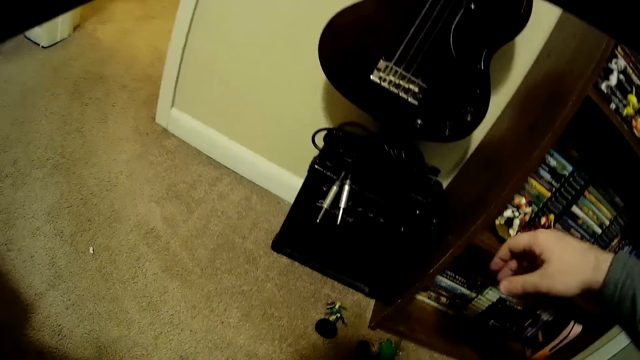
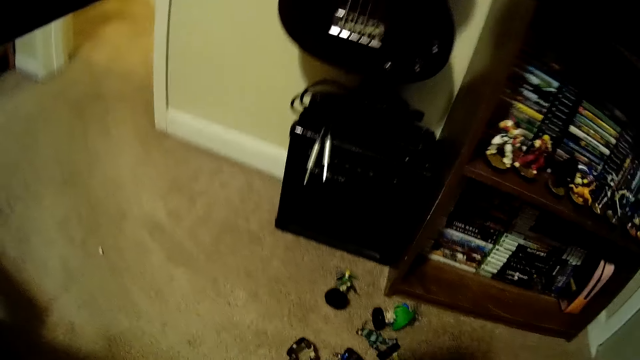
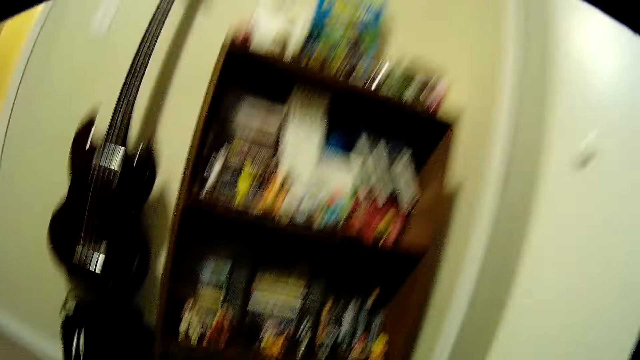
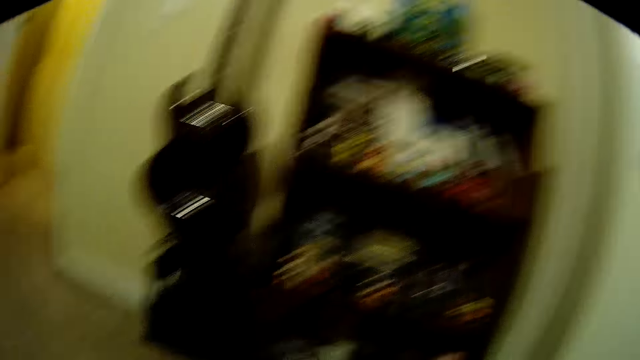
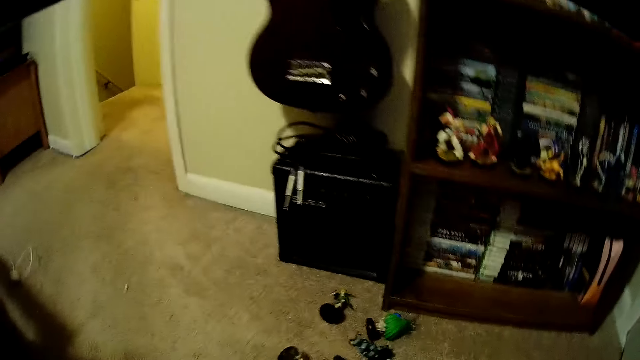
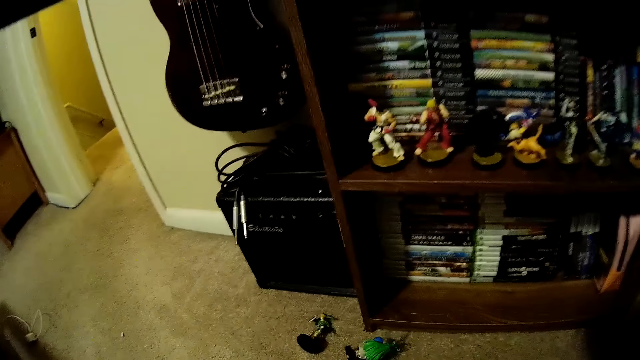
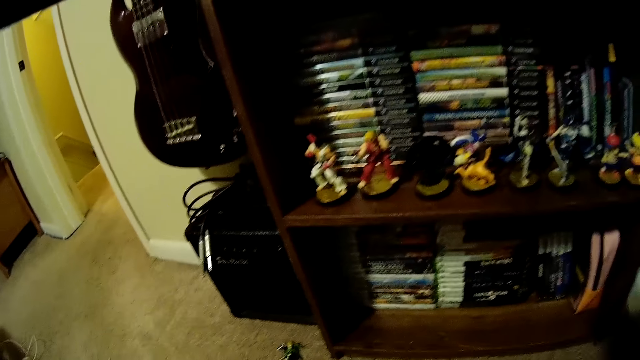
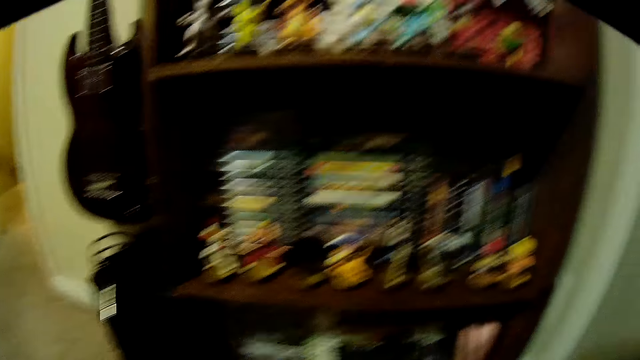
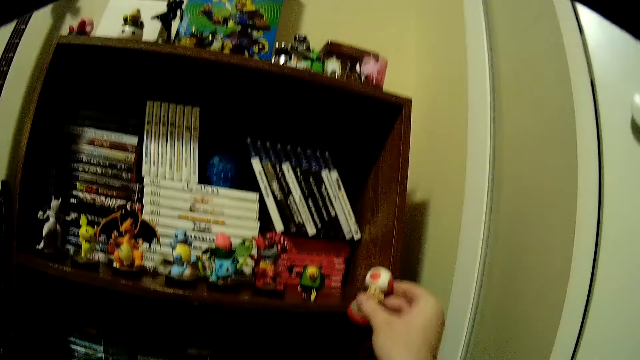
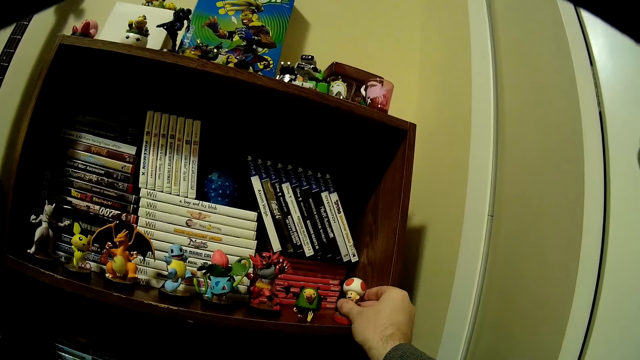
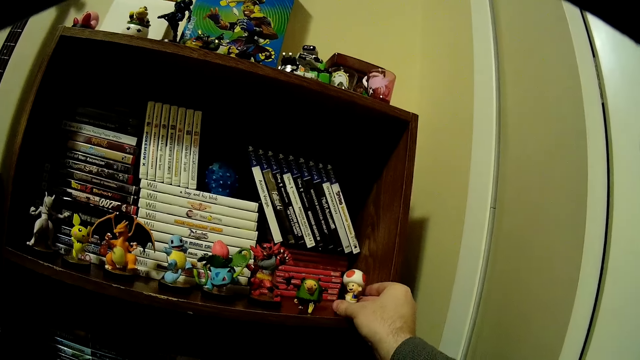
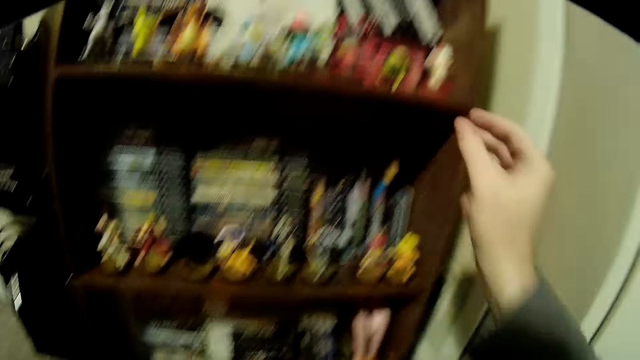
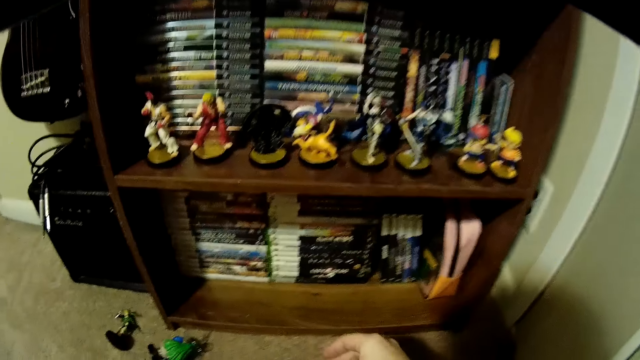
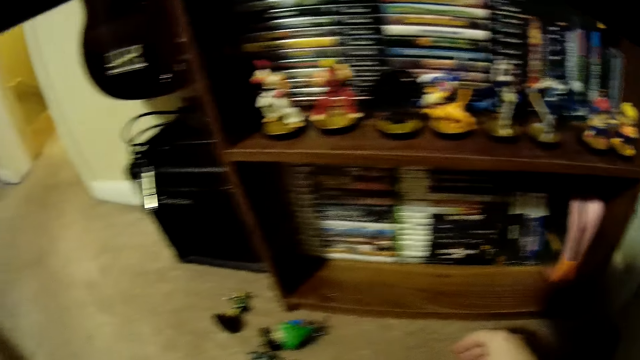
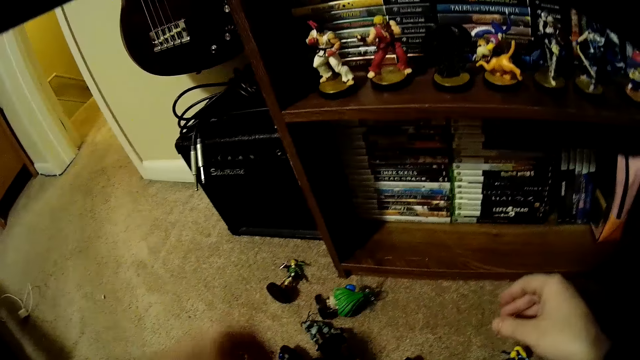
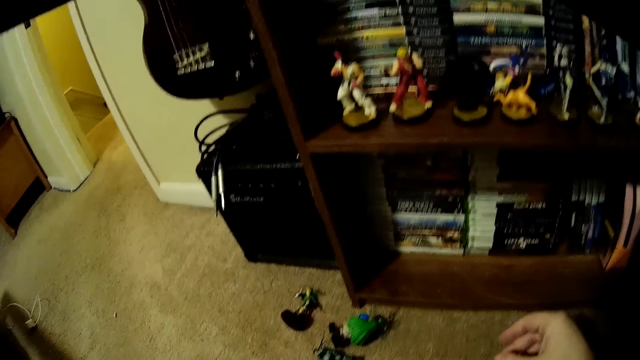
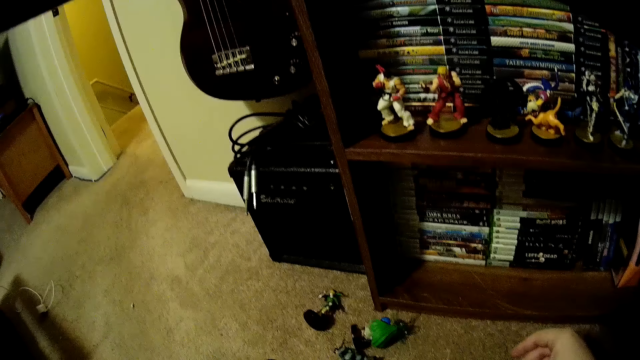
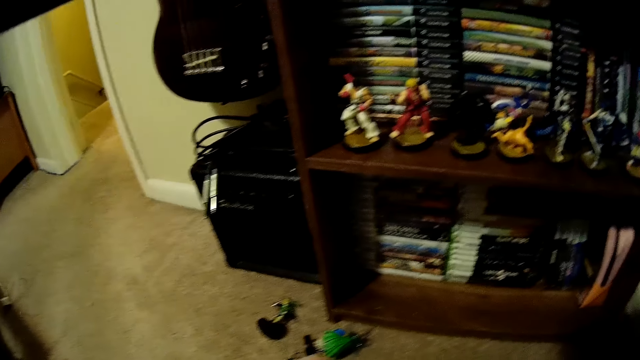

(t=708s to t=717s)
The camera wearer looks around the book shelf. They pick a figurine from the floor.

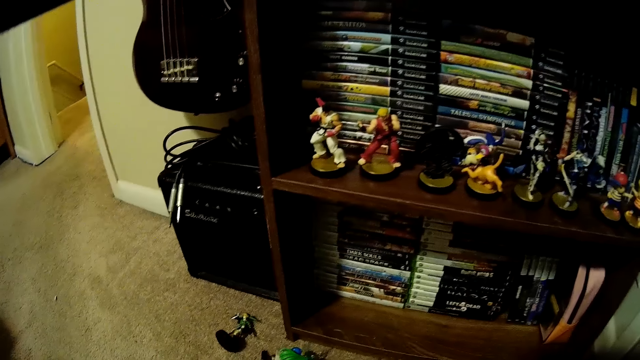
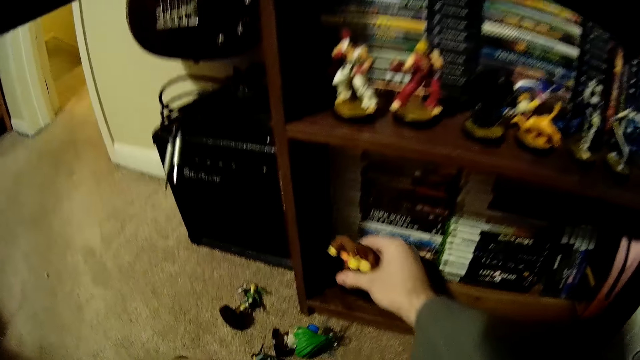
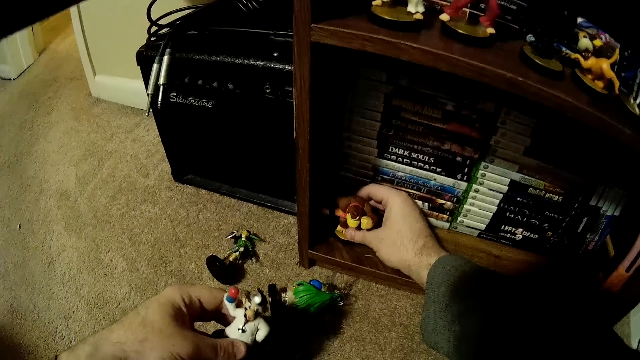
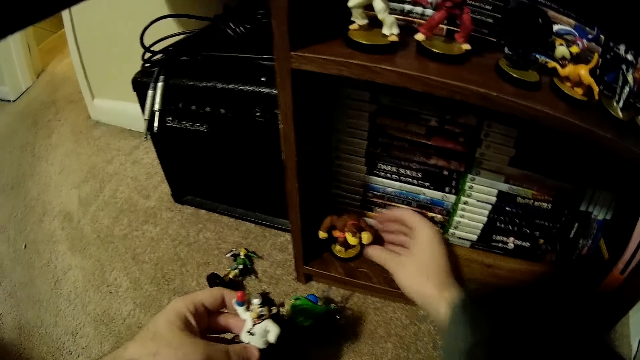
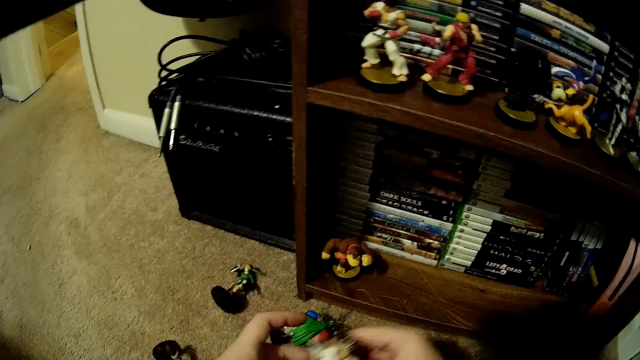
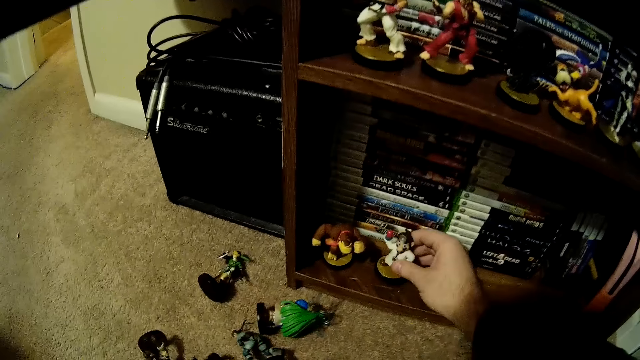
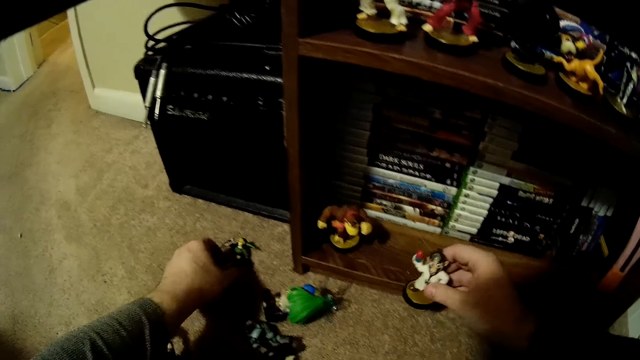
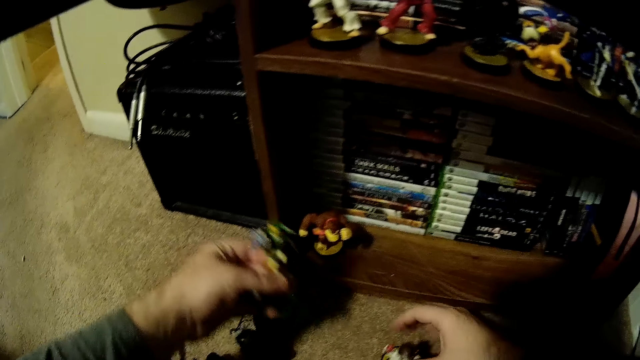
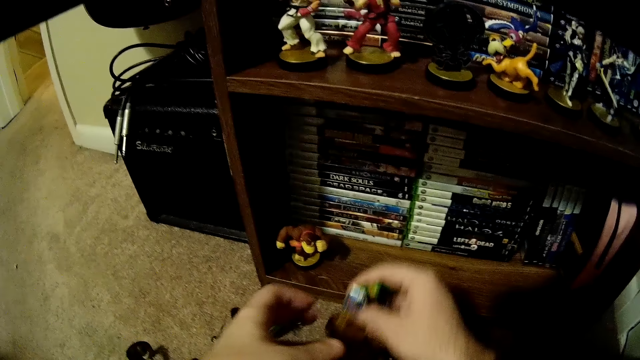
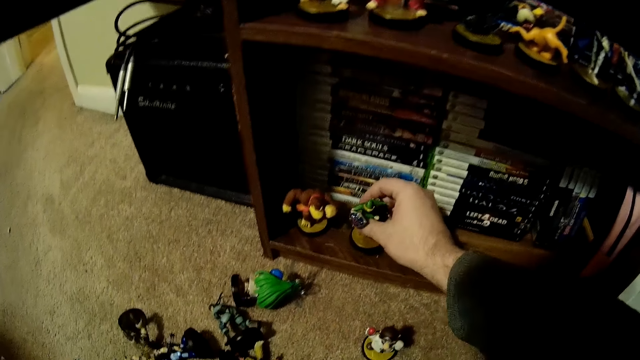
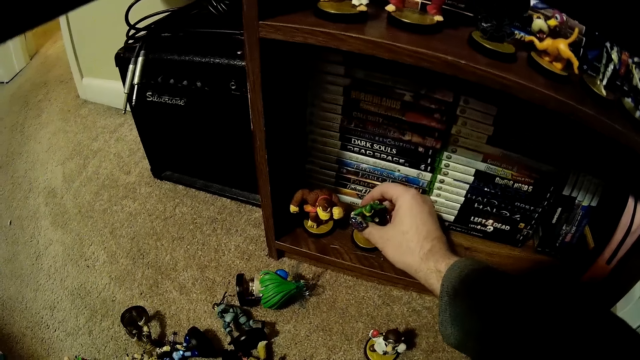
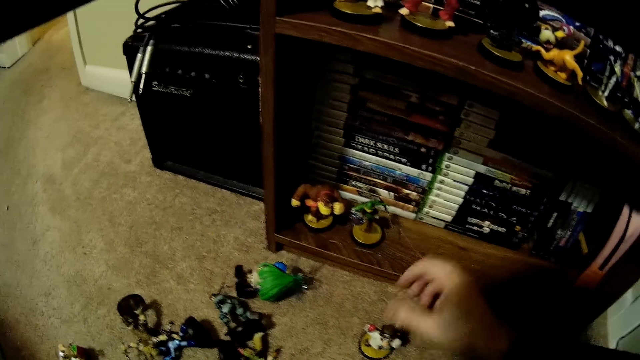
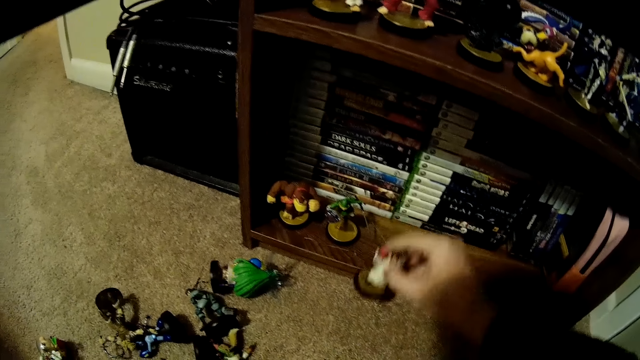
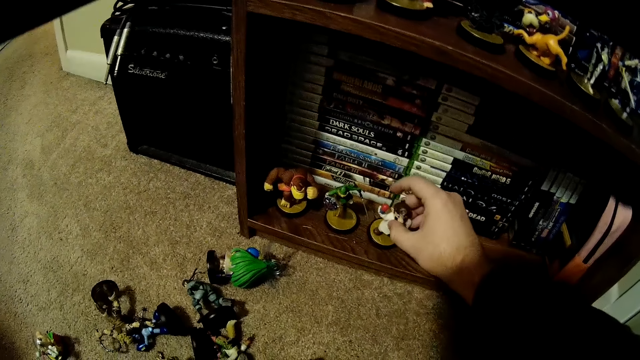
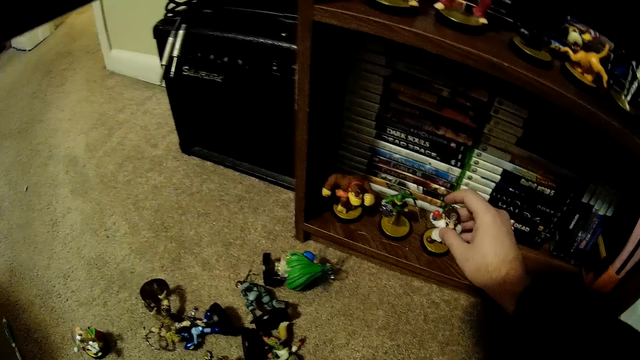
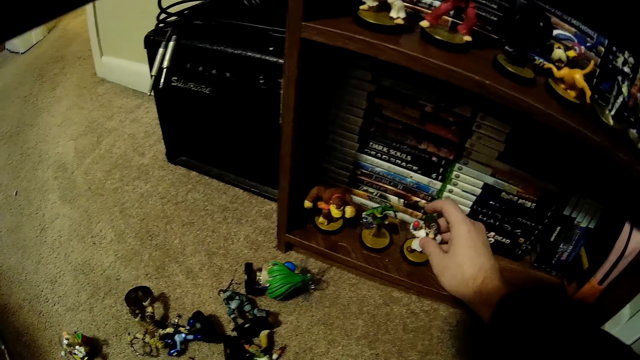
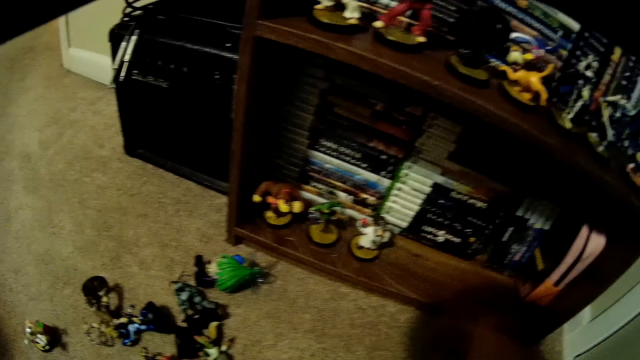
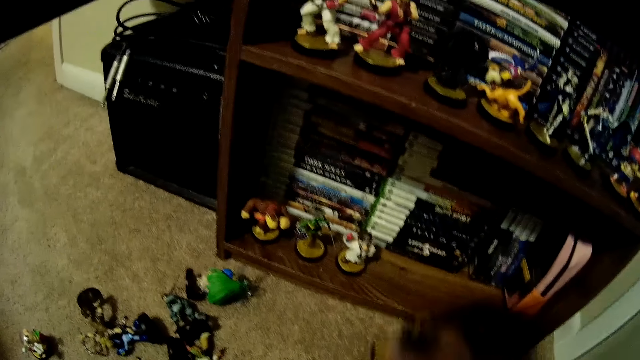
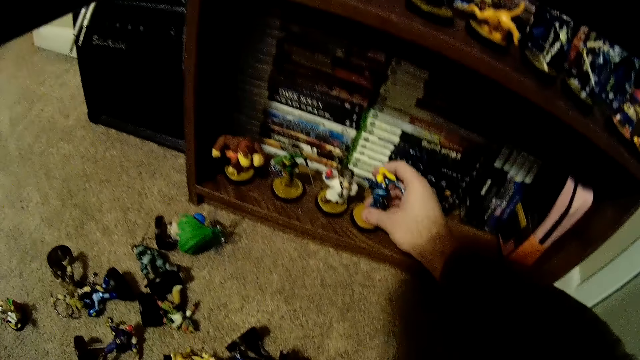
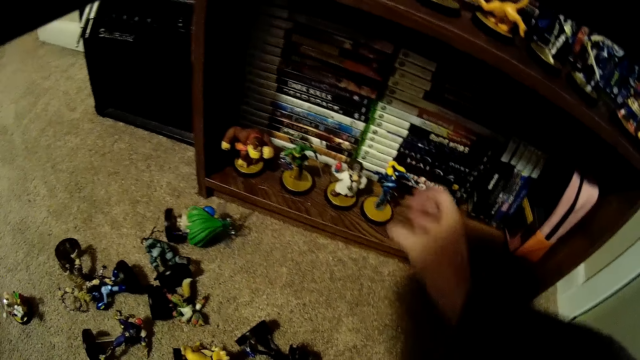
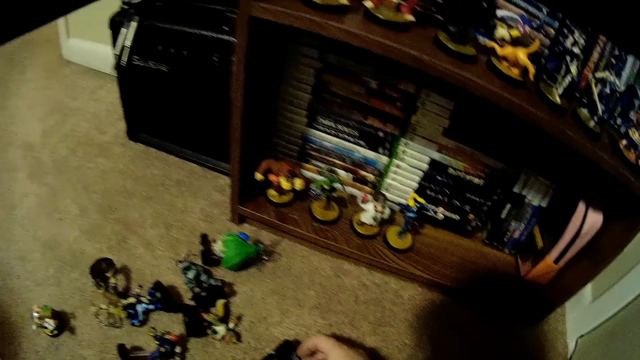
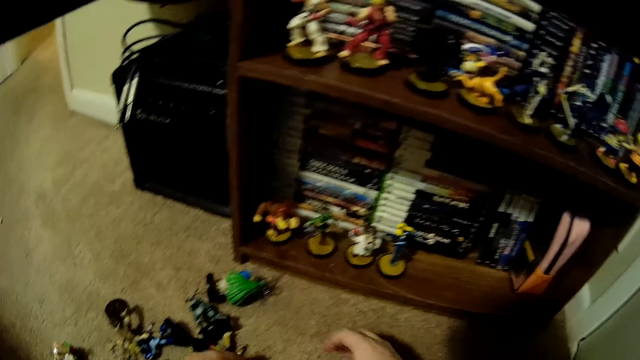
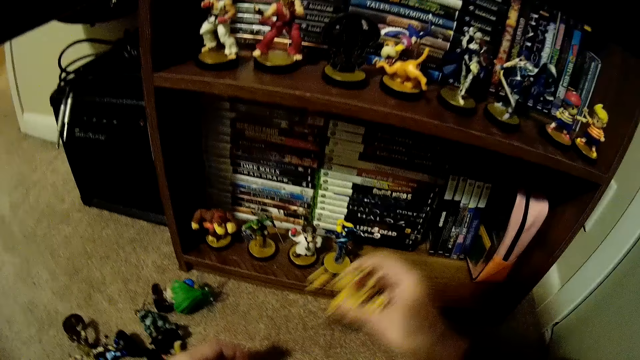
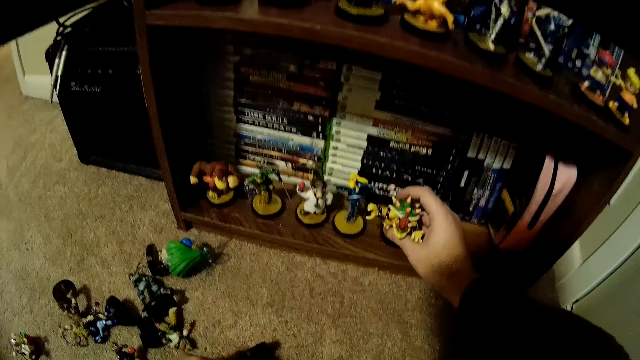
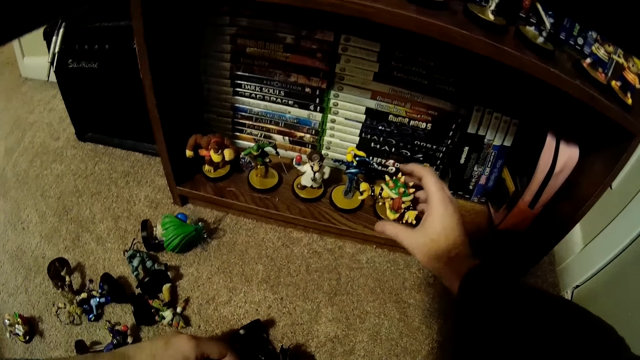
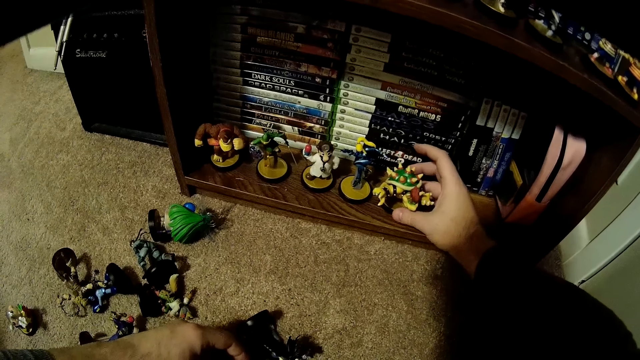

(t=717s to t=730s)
The camera wearer places another figurine on the book shelf. He holds a figurine with his right hand. He picks a figurine from the floor, holds the figurine with his right hand and places the figurine on the book shelf. He picks a figurine from the floor and places the figurine on the book shelf. He picks a figurine from the floor and places the figurine on the book shelf. He holds a figurine with his right hand and places the figurine on the book shelf.
